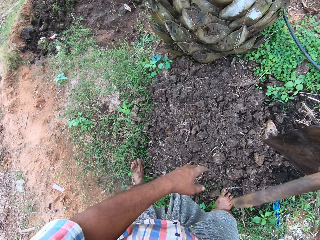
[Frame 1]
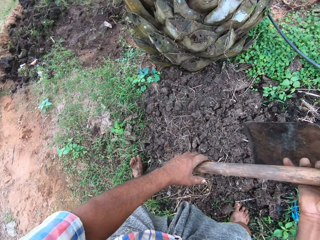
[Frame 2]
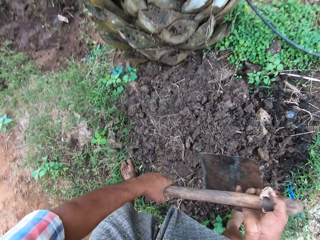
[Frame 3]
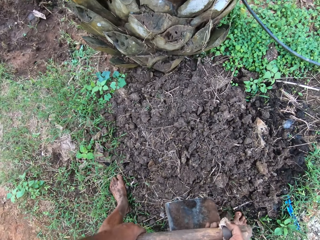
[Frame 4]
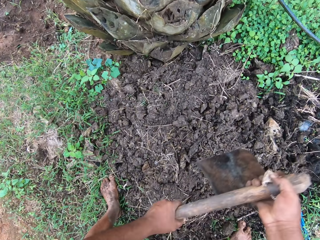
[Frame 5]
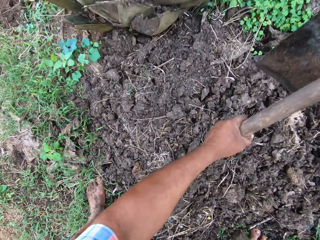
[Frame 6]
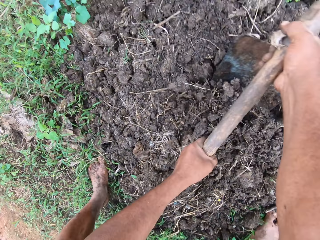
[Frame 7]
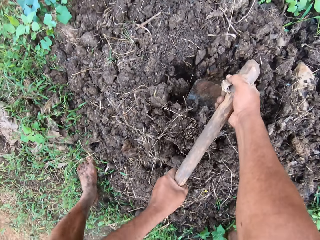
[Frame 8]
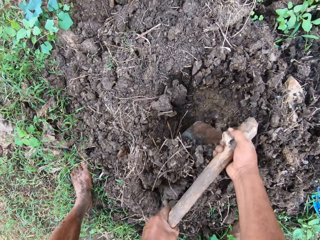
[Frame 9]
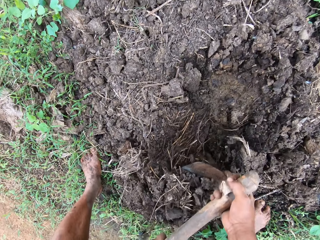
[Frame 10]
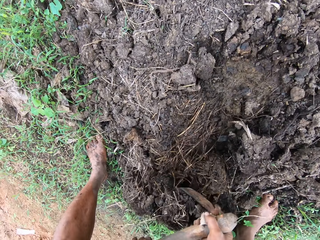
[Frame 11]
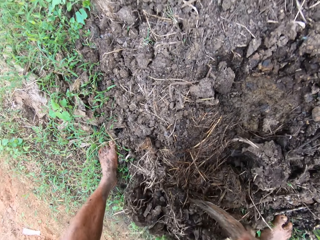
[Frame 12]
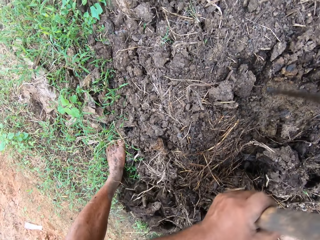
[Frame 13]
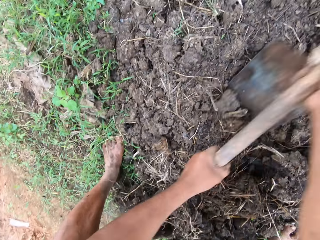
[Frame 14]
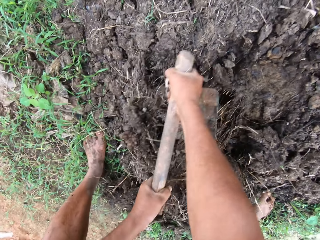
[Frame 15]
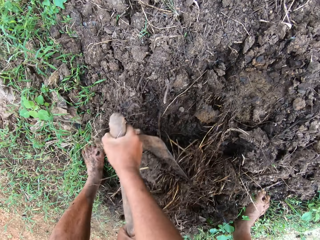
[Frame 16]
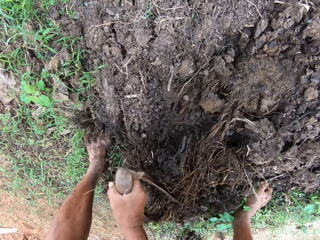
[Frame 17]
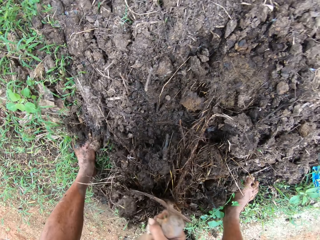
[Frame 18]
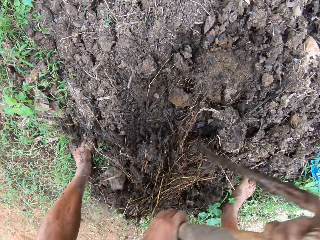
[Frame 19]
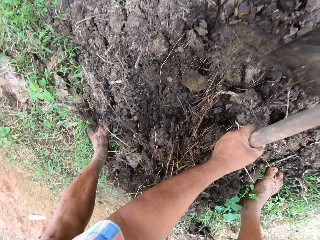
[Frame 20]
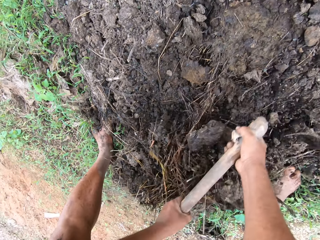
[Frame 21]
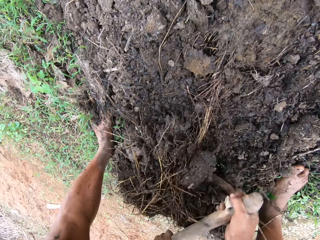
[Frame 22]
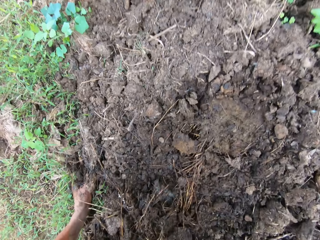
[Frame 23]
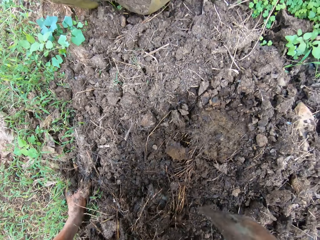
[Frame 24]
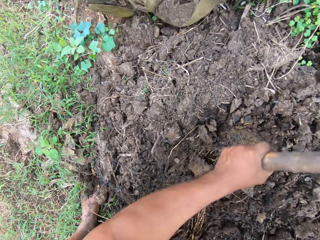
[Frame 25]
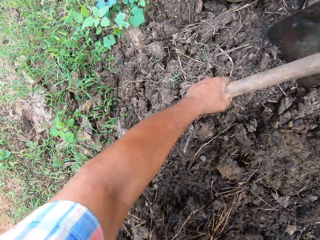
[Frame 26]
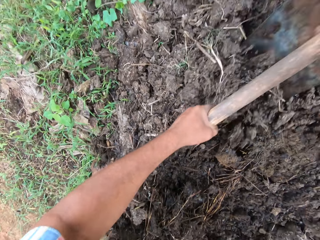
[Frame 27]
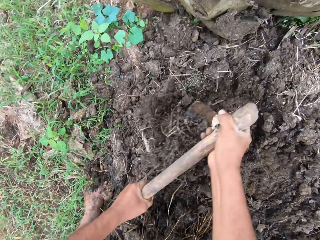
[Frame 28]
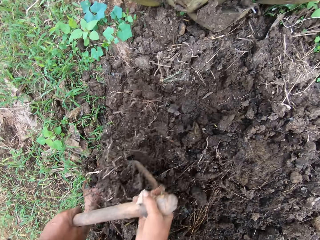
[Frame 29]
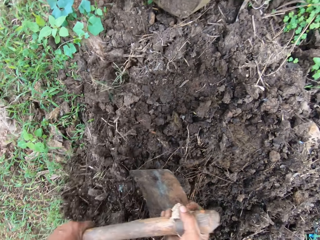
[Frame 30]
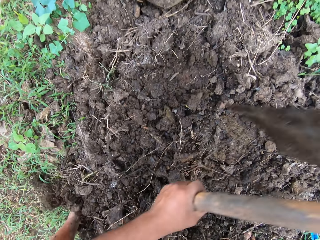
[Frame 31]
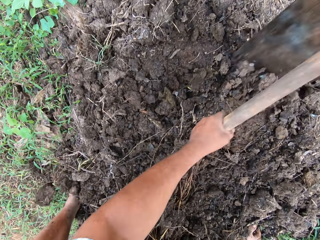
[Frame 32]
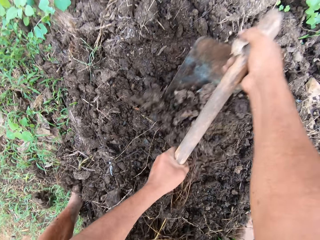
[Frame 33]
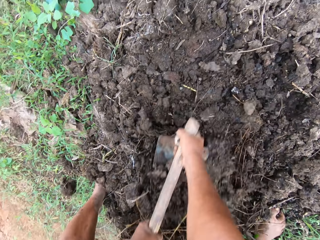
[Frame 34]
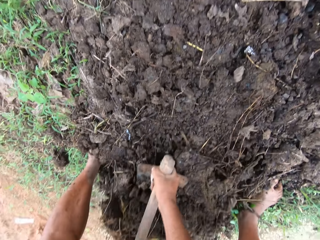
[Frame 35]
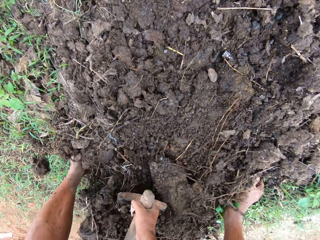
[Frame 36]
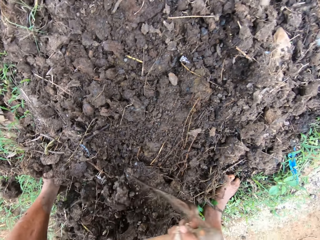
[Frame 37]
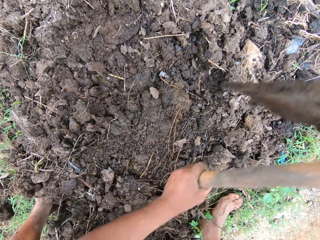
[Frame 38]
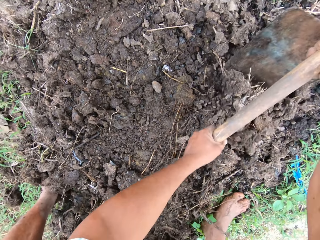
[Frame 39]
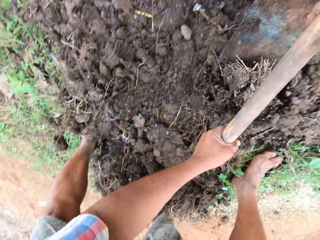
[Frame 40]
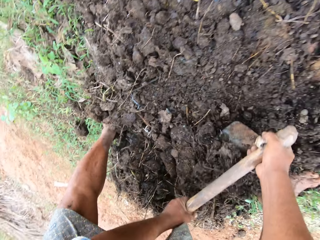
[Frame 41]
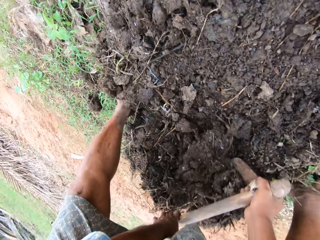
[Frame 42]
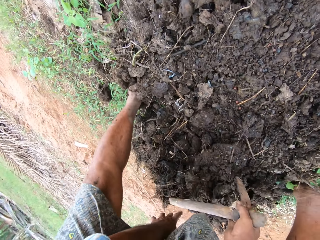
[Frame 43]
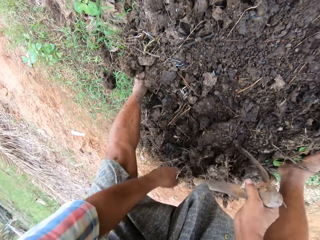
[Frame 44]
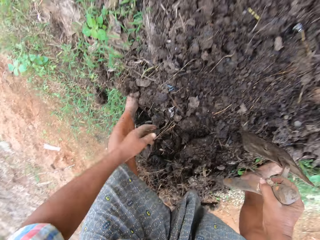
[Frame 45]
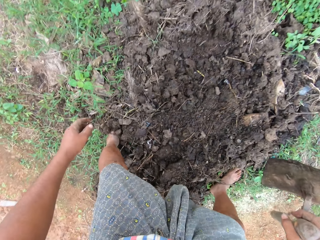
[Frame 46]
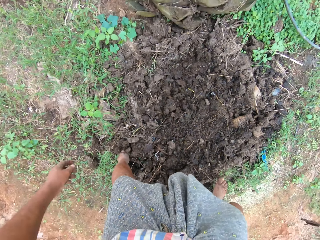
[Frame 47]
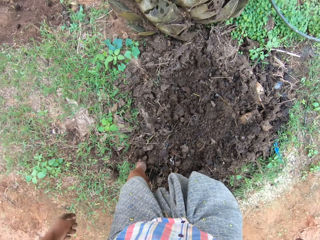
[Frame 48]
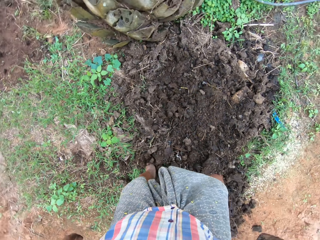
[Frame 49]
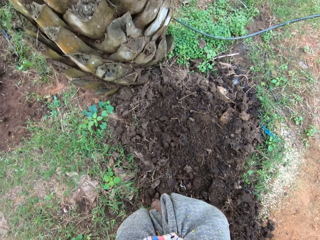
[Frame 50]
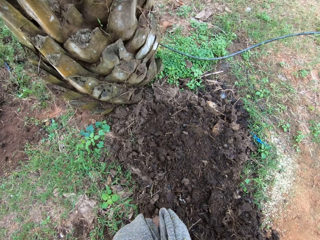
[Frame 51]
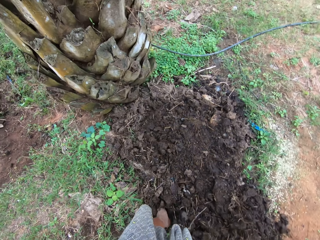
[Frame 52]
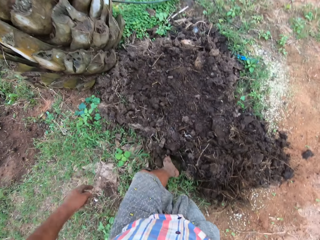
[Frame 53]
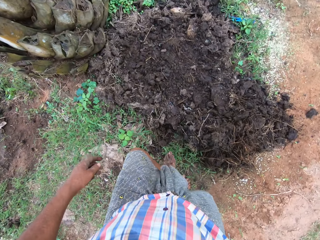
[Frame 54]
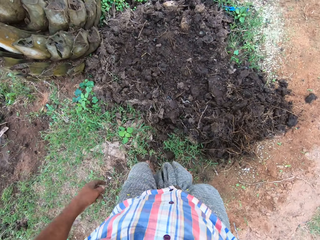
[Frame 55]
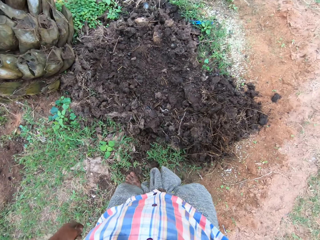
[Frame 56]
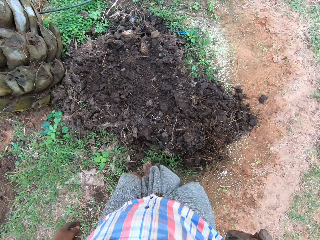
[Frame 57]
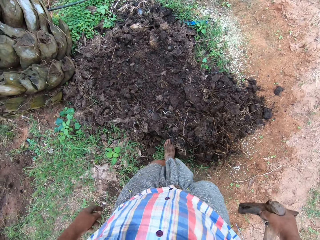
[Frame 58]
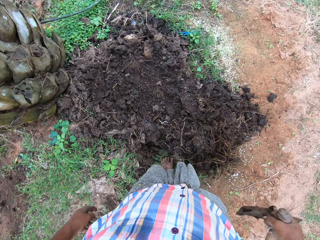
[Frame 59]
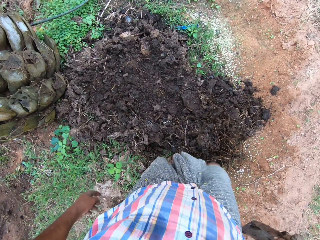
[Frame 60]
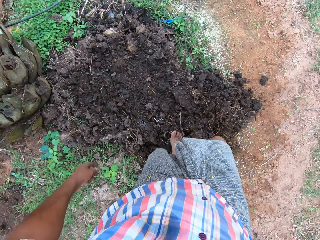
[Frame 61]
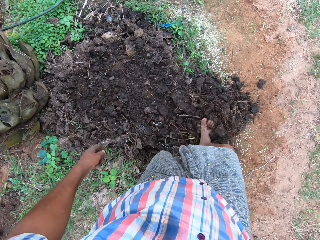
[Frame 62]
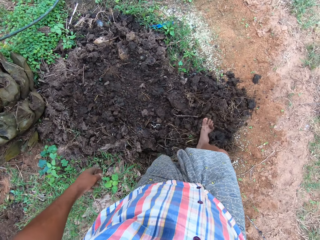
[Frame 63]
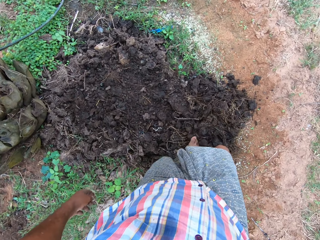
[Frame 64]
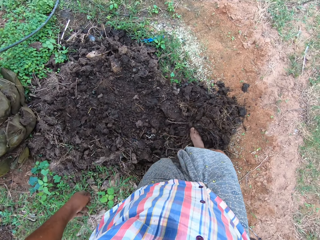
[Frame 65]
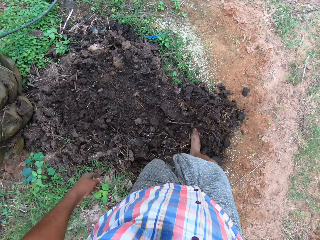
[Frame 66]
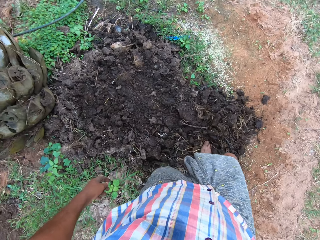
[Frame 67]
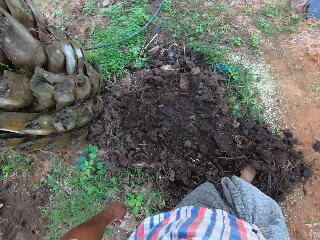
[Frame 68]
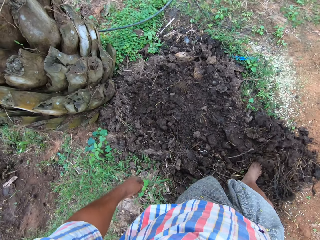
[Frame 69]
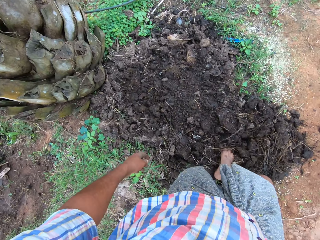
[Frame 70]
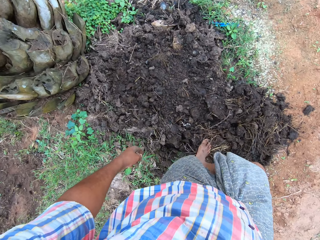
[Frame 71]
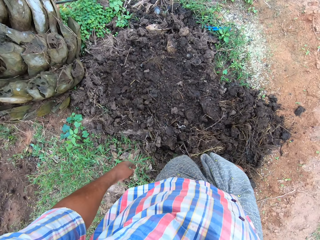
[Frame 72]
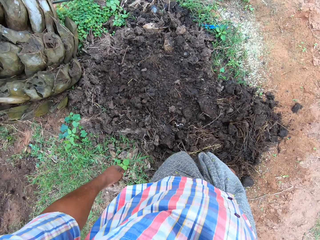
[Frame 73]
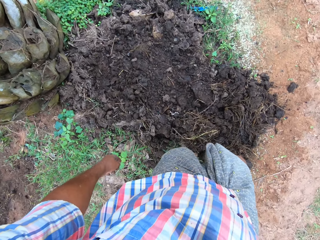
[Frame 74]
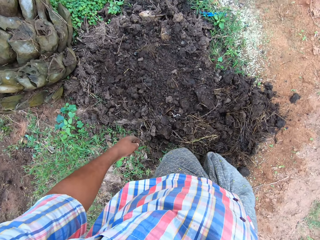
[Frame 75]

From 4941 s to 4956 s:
The camera wearer hoes the farmland with the hoe in his hands. He digs the manure. He adjusts the manure on the ground with his feet.

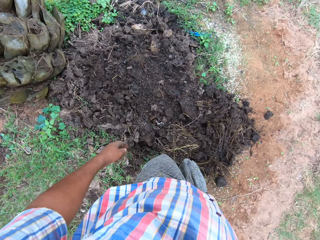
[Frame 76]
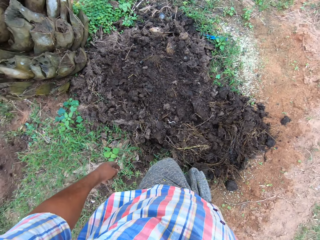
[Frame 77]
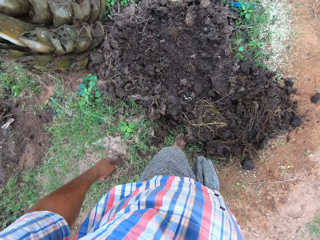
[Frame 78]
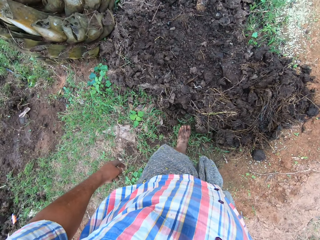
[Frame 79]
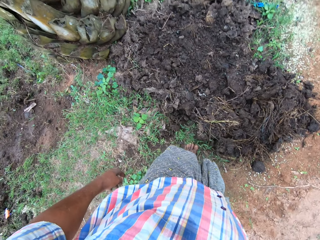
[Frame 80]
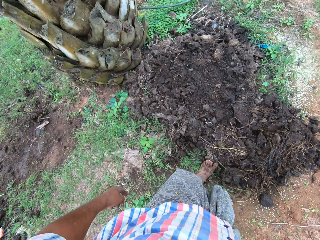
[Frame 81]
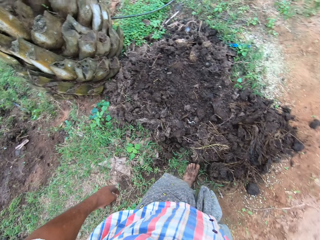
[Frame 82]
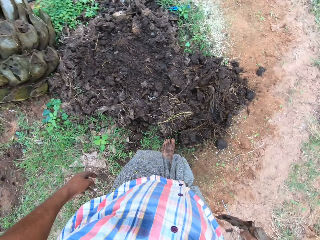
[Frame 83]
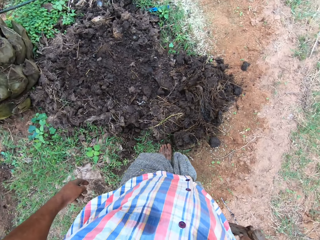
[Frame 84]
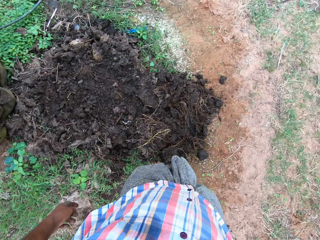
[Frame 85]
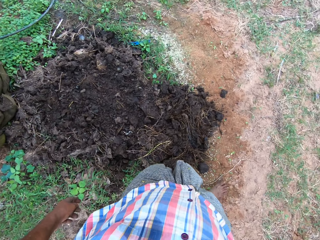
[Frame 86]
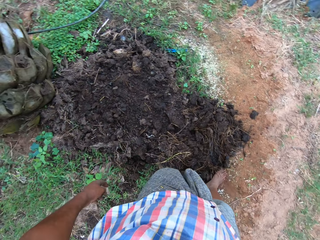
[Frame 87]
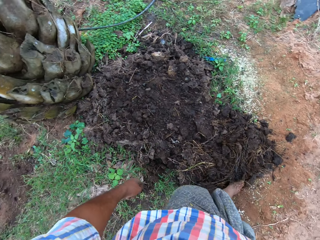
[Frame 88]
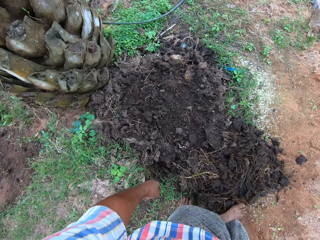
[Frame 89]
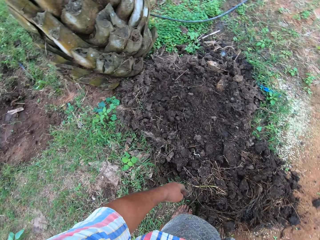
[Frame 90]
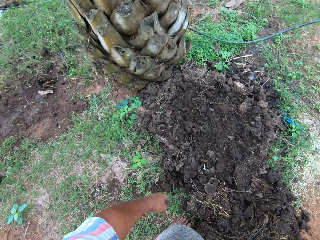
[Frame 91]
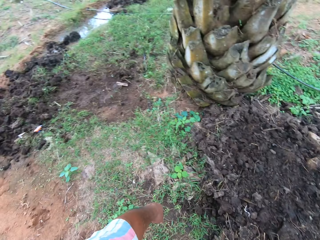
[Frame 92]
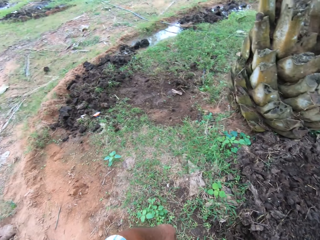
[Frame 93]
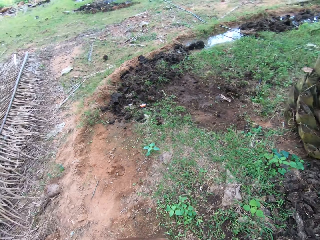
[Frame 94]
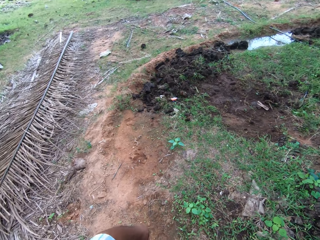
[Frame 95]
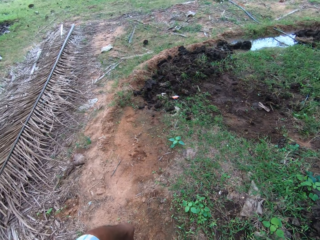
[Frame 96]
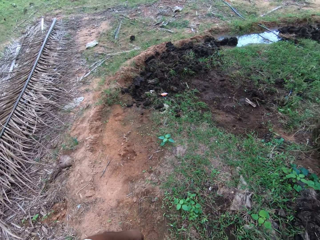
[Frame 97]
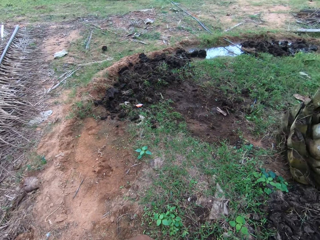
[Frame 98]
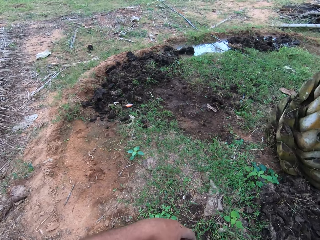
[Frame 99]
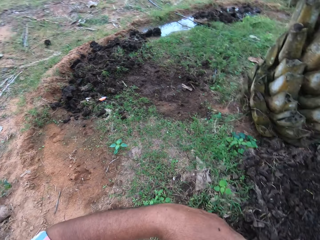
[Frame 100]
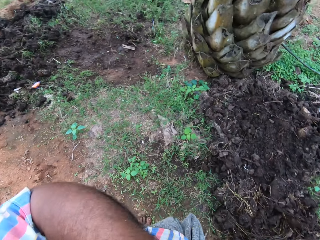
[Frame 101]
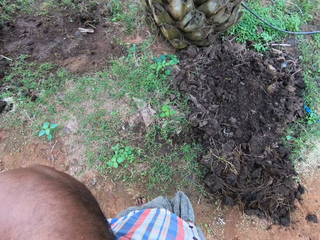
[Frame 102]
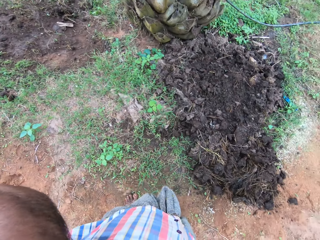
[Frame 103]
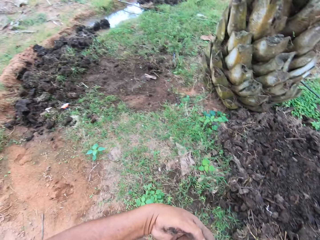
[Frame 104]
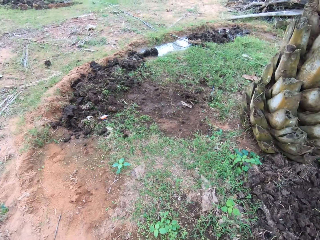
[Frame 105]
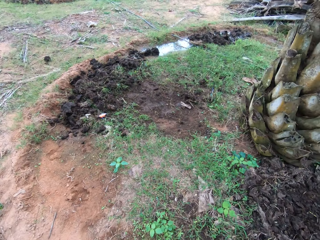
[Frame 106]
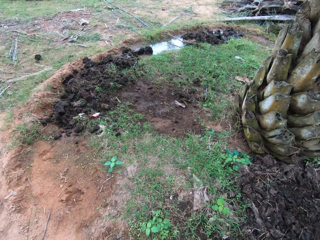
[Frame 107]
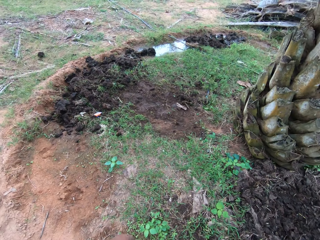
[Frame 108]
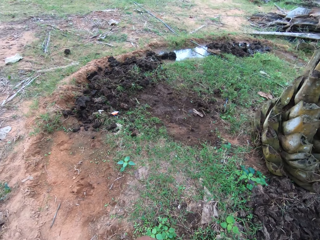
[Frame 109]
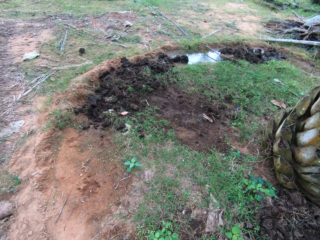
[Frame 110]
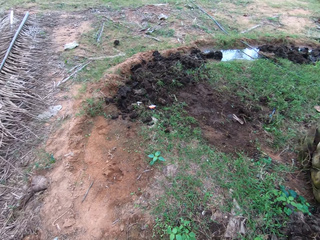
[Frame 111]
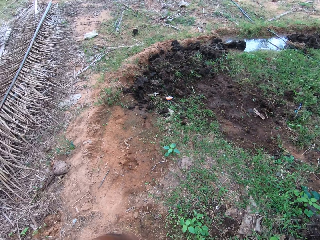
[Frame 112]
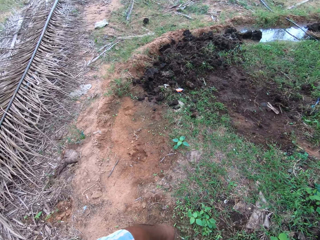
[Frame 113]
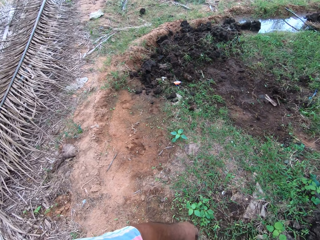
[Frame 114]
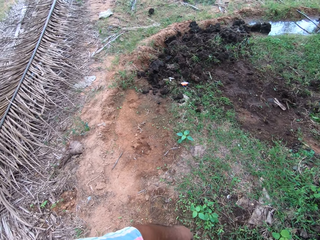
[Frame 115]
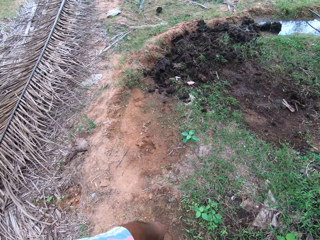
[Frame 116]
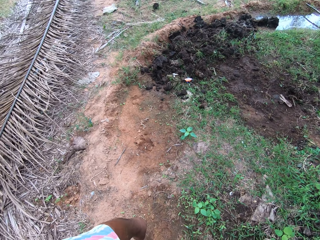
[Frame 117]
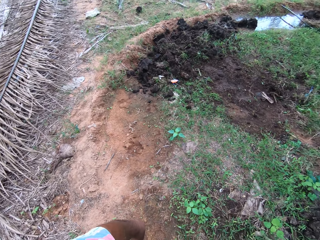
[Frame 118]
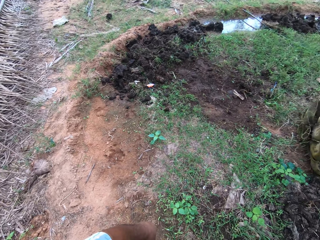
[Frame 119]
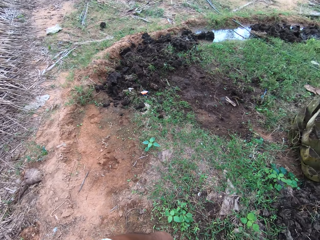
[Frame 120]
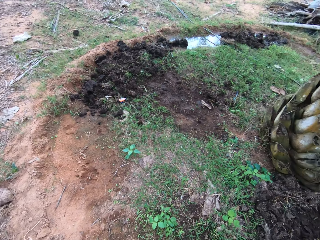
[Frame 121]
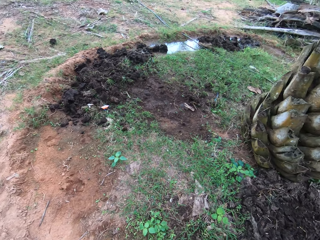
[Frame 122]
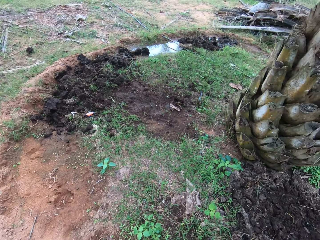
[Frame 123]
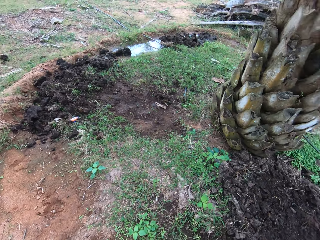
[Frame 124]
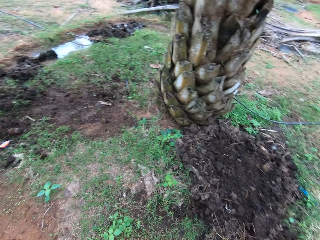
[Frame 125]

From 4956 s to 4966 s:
The camera wearer looks around the garden.
